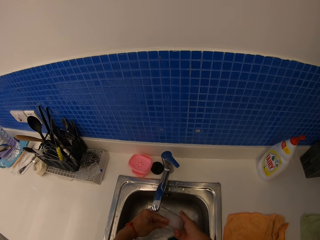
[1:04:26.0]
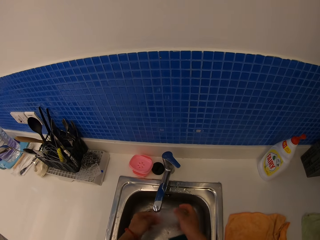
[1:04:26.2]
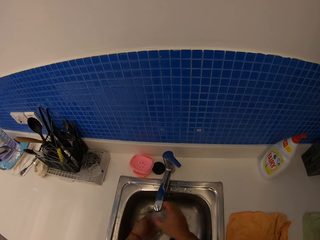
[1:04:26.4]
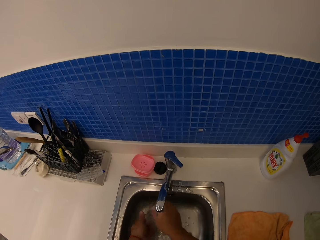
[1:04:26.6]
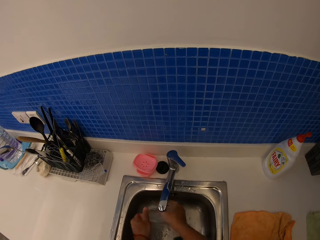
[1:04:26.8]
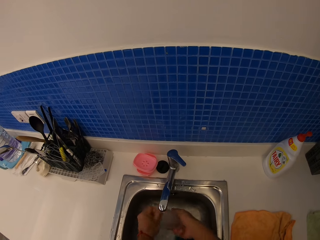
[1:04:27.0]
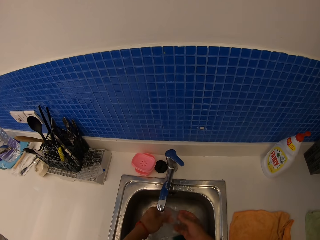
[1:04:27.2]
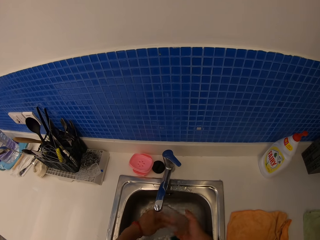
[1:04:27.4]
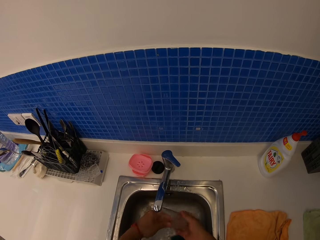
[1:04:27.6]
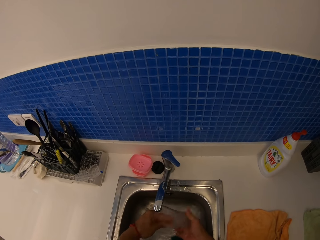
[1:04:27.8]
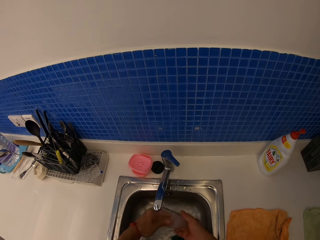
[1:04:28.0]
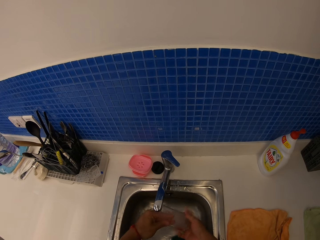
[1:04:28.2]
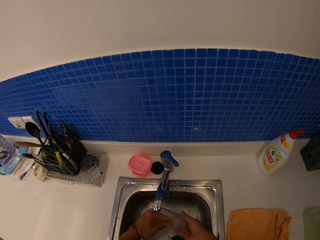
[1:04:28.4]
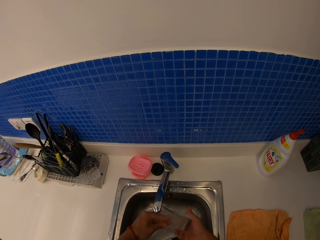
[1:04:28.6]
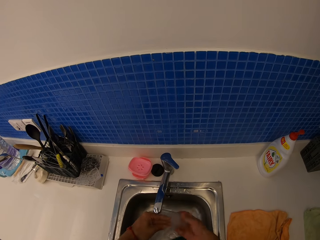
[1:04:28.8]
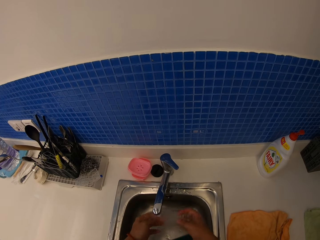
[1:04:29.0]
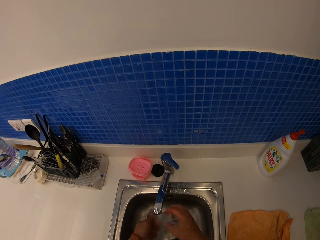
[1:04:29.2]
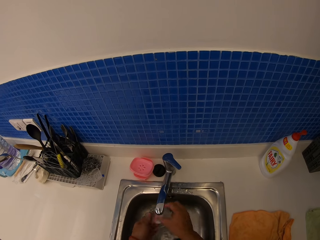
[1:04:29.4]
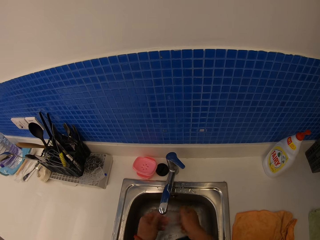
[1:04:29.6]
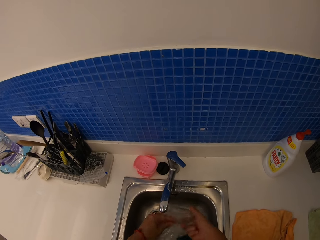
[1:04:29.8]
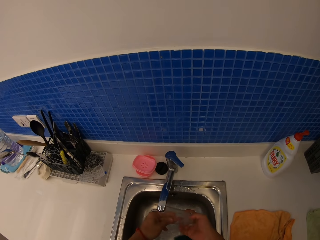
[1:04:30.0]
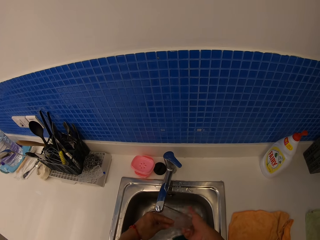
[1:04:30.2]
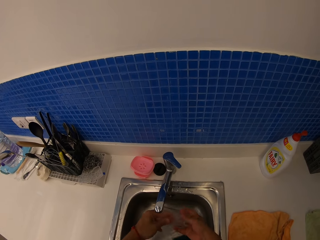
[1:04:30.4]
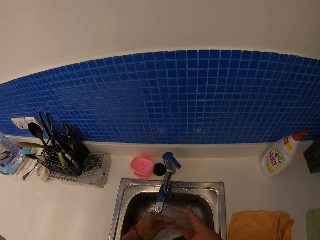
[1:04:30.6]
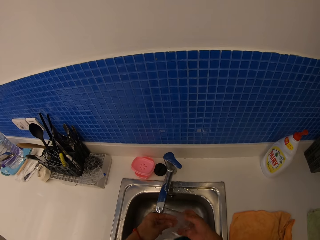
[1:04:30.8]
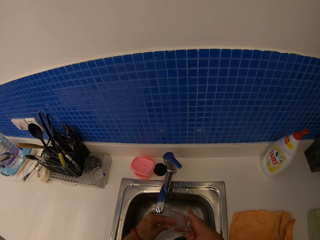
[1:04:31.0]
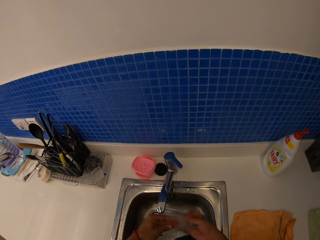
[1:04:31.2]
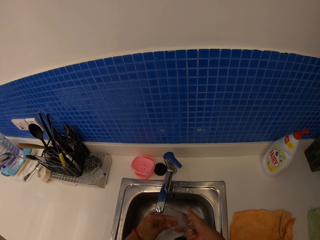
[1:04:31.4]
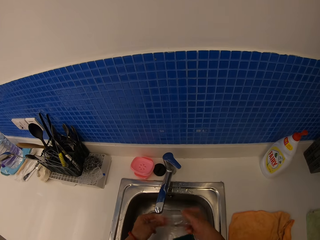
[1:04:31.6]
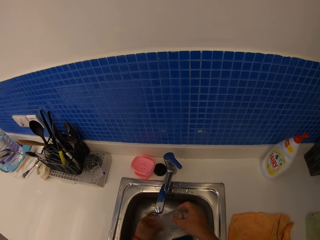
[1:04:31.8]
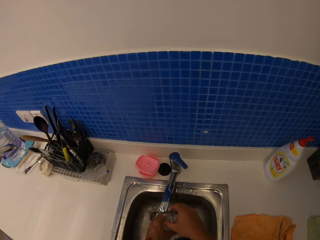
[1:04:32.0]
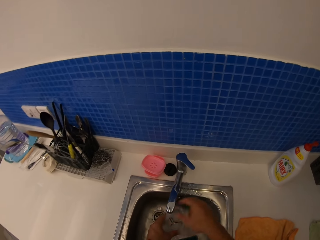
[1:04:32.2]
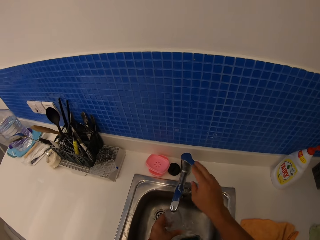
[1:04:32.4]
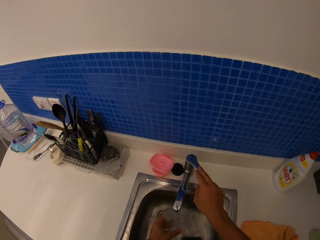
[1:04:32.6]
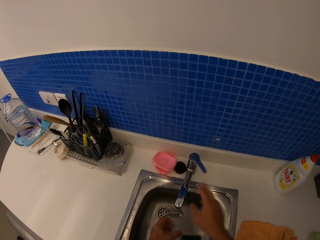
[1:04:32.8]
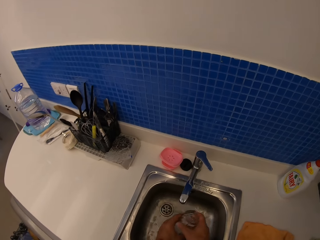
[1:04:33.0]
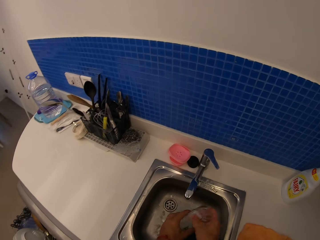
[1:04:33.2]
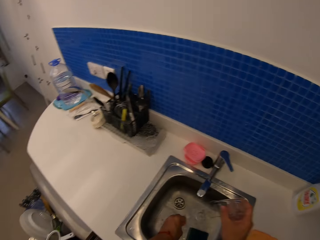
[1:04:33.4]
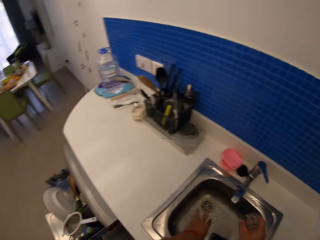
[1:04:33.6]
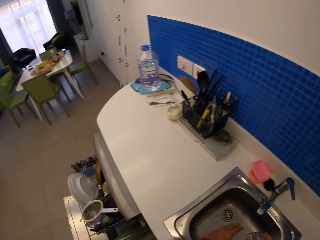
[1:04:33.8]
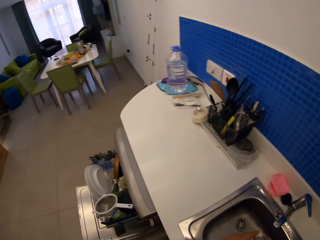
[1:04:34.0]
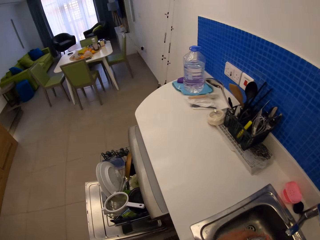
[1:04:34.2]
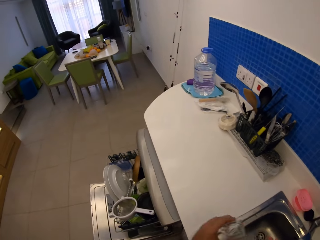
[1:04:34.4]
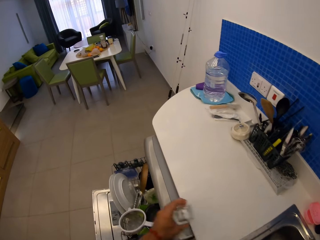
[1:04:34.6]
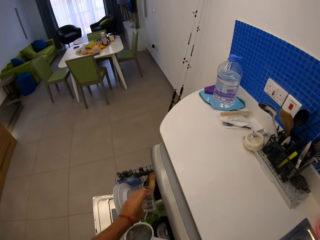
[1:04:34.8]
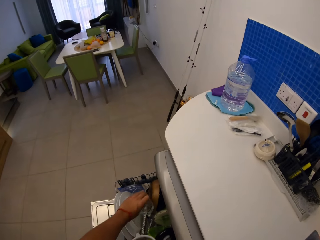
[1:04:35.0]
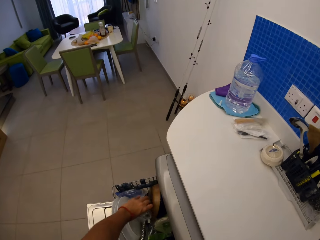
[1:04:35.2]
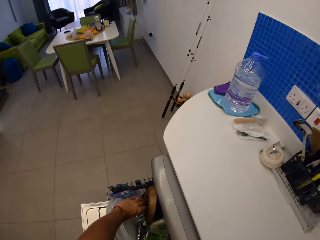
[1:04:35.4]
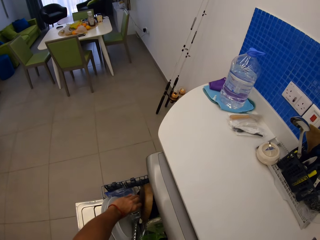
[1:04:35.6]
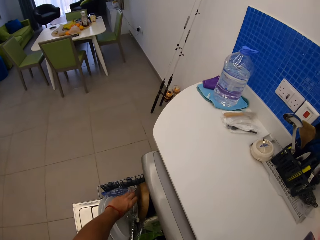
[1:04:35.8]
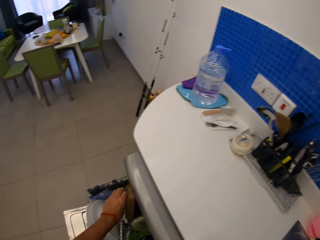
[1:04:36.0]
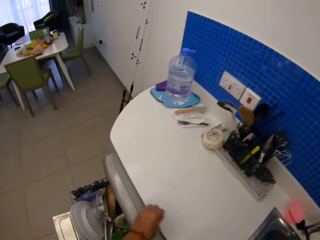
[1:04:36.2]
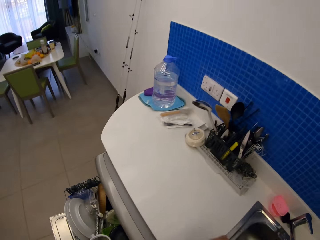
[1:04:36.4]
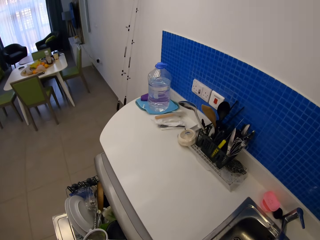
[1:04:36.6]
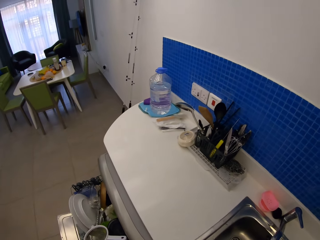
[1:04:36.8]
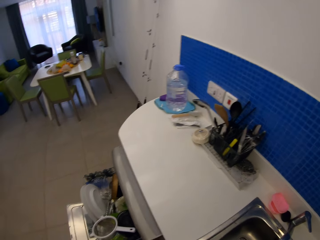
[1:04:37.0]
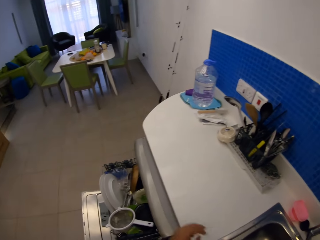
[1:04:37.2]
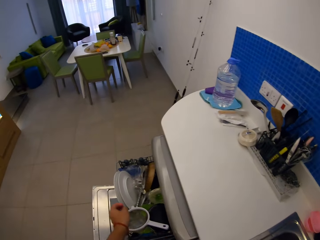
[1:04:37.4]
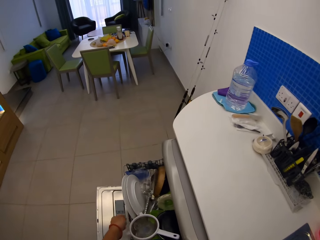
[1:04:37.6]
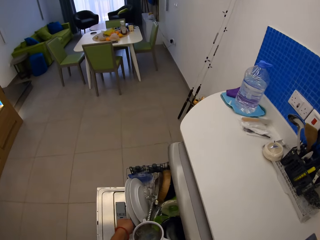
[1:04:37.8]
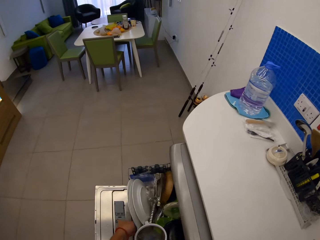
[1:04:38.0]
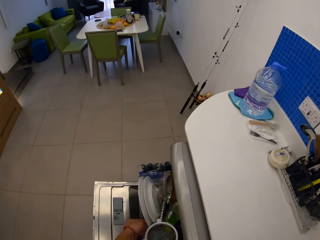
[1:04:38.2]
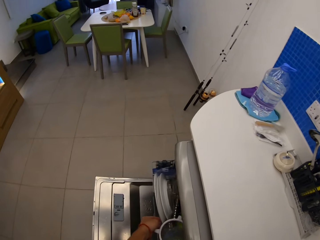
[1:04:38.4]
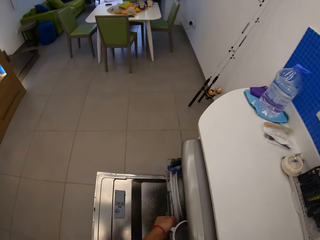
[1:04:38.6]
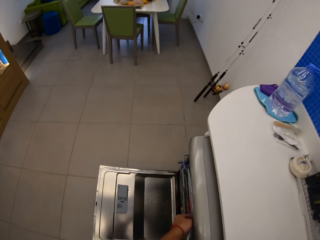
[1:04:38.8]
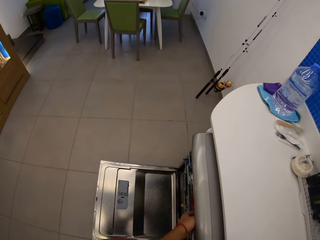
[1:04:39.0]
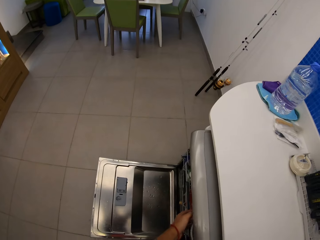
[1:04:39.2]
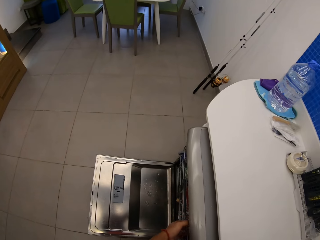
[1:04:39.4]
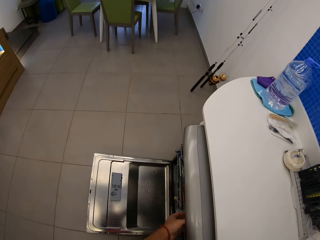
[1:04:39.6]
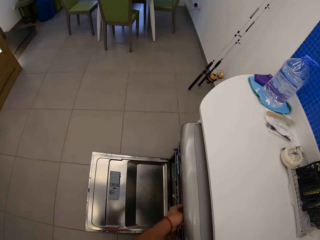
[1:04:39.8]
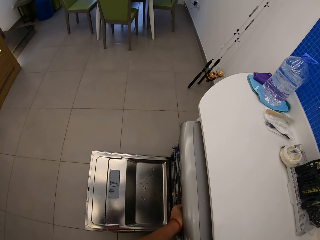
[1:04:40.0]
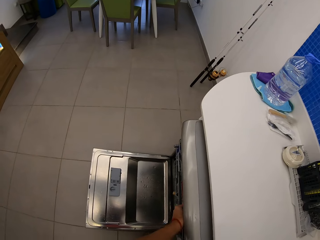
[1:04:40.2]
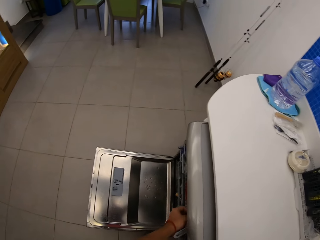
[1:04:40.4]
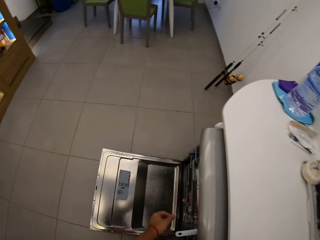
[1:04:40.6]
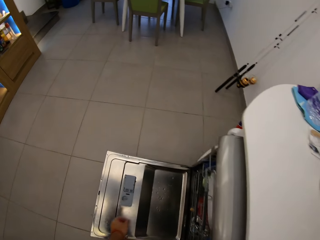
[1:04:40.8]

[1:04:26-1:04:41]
The camera wearer closes the tap water. They hold a glass. They put the glass in the plate rack. They push the plate rack and close the rack.

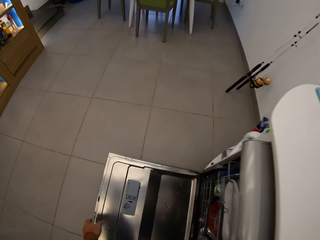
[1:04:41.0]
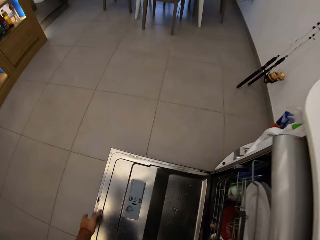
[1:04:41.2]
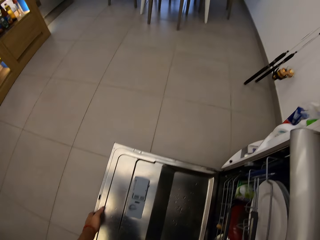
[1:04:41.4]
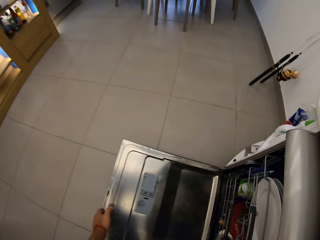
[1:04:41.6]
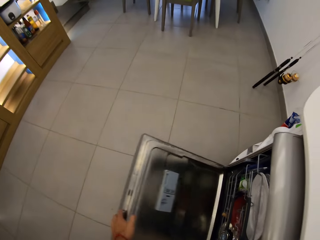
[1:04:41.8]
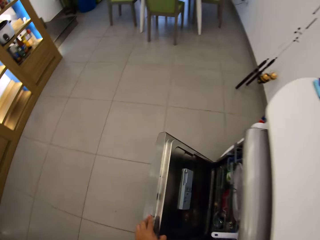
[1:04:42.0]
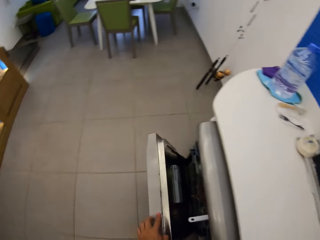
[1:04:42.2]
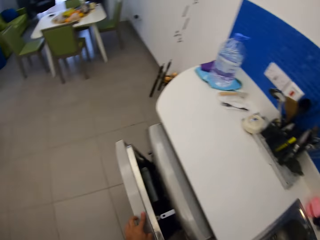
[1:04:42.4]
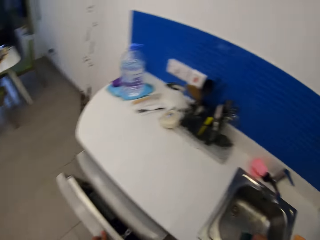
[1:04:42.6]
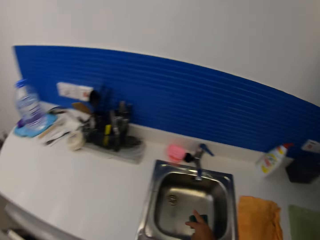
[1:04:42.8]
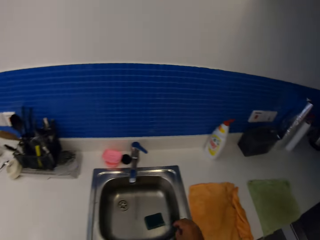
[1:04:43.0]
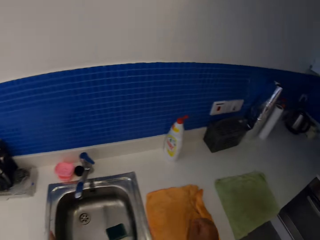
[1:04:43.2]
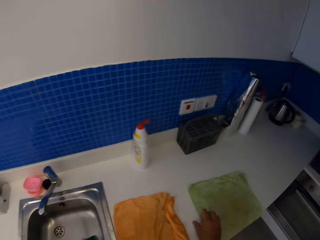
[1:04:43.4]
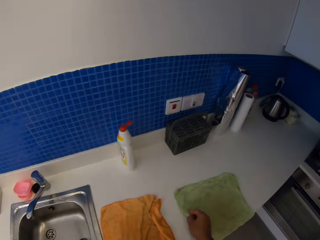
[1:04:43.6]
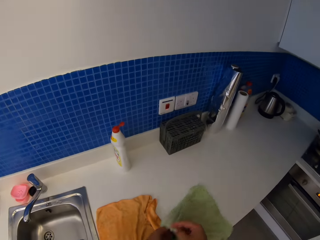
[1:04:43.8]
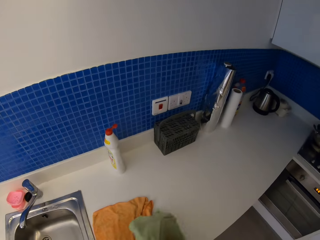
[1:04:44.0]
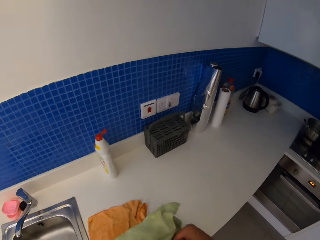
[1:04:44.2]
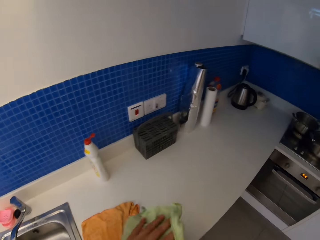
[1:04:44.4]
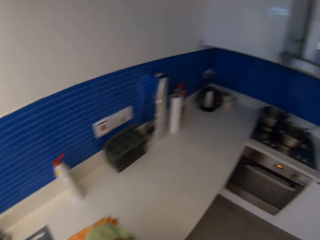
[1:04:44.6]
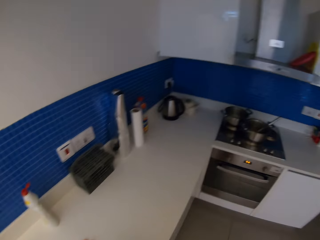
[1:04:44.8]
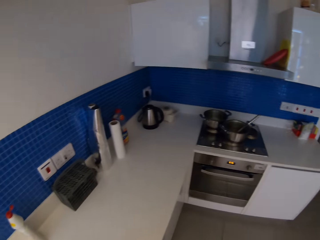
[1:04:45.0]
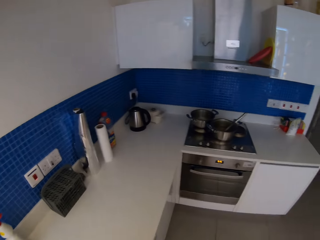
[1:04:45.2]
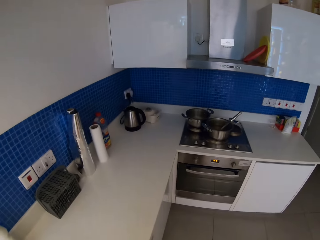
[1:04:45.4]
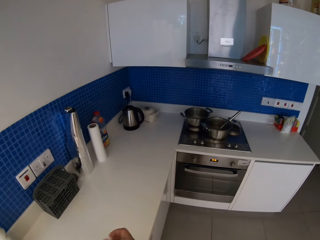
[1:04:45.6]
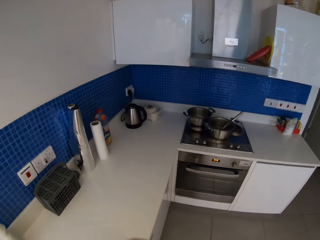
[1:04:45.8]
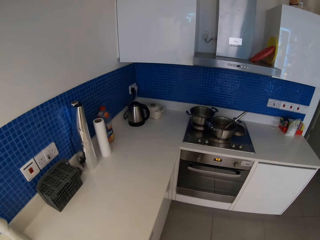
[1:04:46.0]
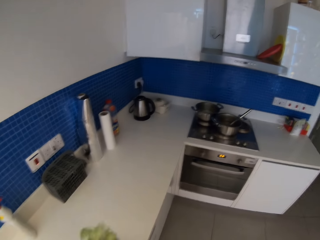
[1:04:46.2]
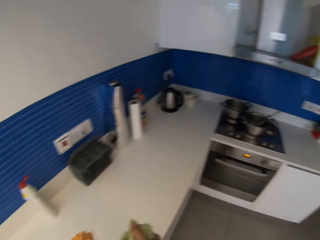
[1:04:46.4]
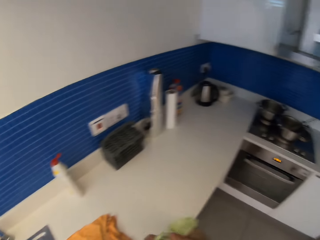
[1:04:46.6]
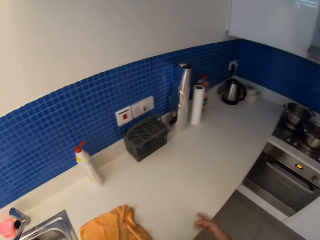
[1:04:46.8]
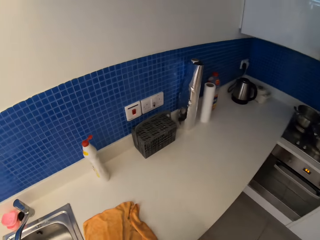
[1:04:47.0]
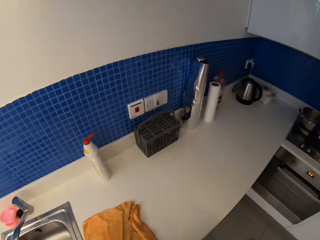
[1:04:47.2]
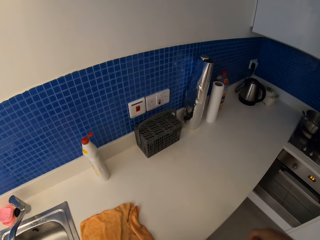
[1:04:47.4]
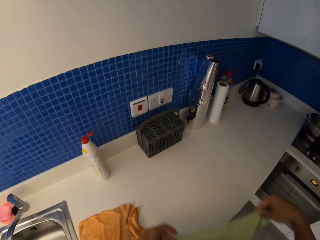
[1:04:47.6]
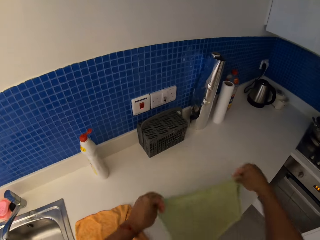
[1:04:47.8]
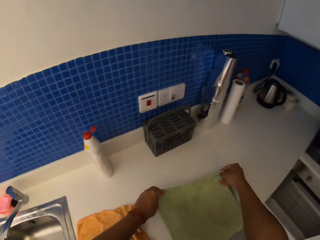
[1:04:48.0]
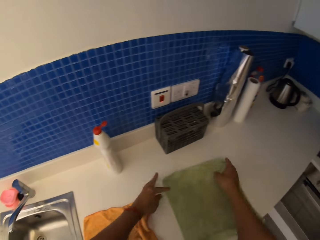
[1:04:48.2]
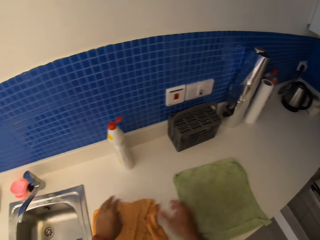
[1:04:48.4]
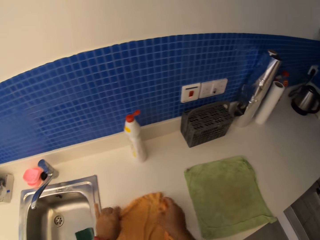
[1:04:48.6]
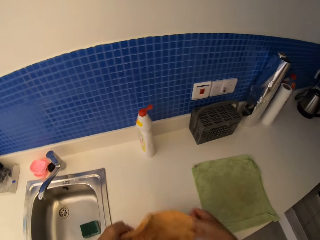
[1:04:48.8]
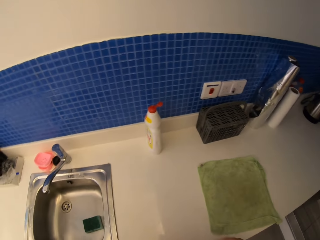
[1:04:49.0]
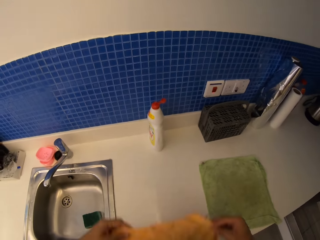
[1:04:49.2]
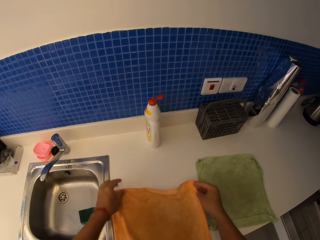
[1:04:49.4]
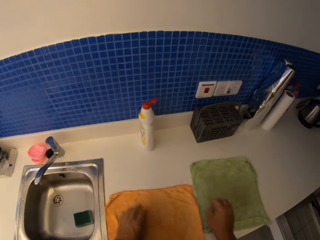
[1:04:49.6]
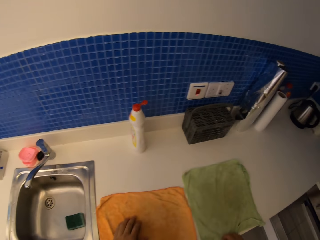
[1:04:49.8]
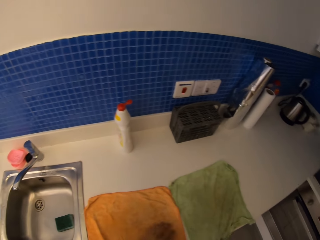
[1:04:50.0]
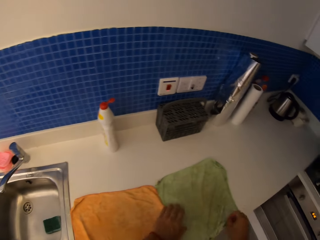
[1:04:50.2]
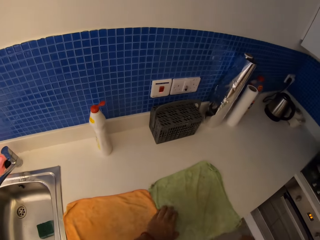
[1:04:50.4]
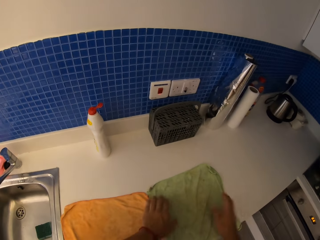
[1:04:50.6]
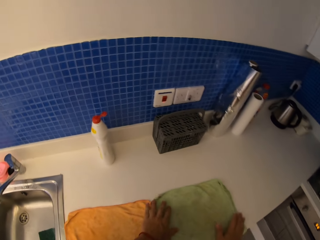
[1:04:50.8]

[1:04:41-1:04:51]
The camera wearer closes the kitchen sink door. They pick a kitchen towel and dry their hands. They spread the kitchen towel and put the kitchen towel down.
